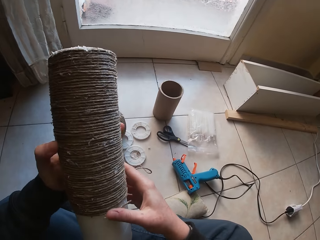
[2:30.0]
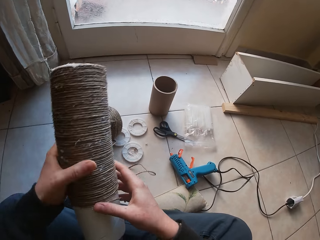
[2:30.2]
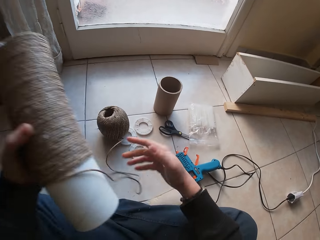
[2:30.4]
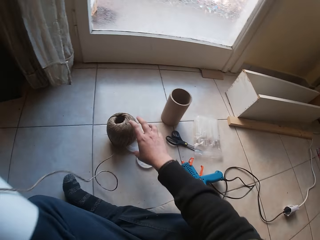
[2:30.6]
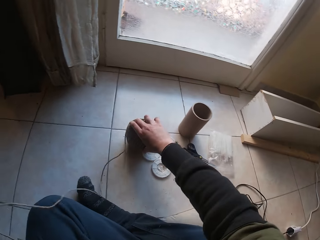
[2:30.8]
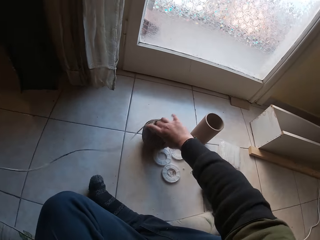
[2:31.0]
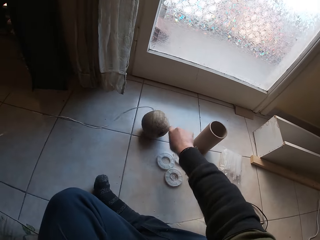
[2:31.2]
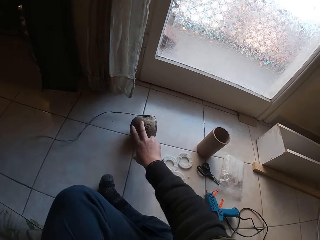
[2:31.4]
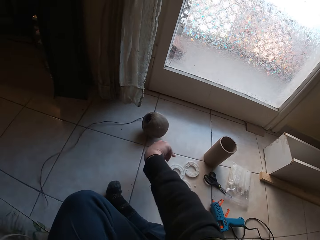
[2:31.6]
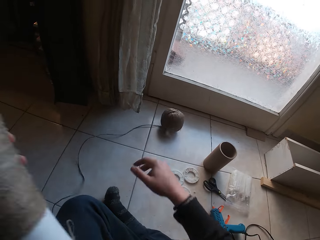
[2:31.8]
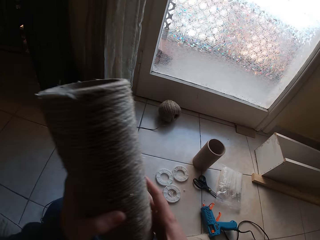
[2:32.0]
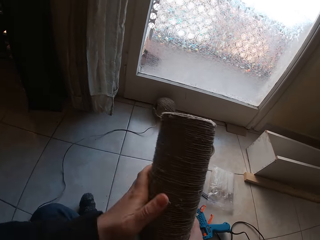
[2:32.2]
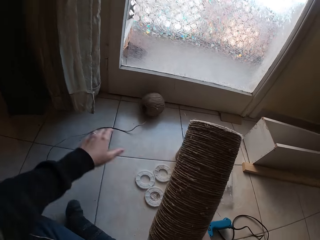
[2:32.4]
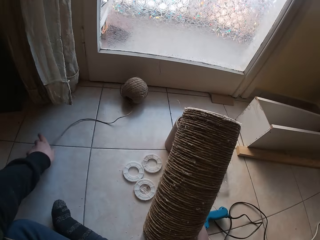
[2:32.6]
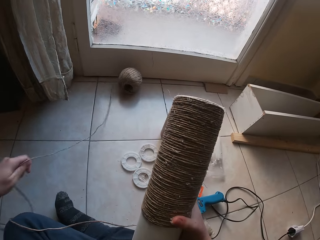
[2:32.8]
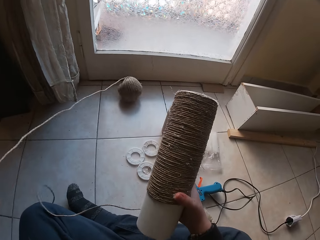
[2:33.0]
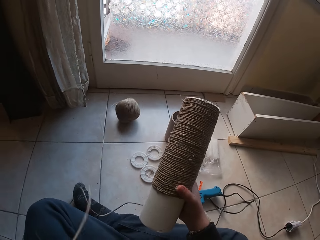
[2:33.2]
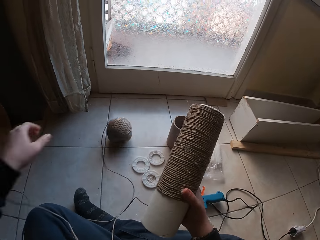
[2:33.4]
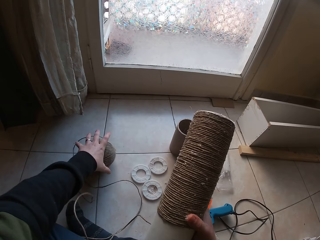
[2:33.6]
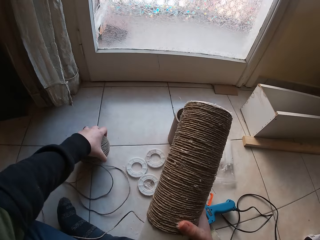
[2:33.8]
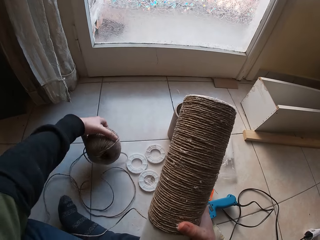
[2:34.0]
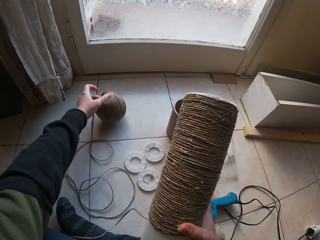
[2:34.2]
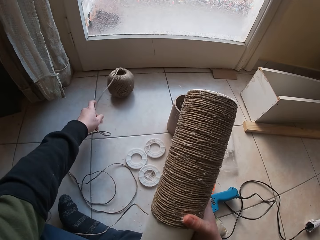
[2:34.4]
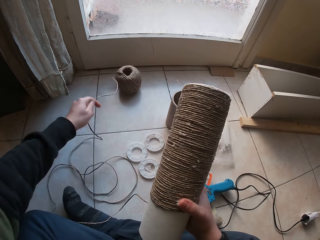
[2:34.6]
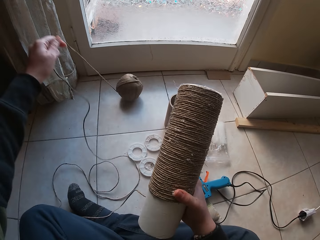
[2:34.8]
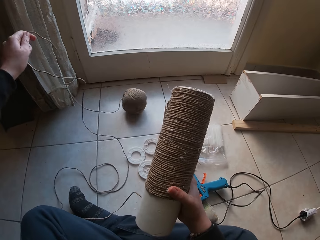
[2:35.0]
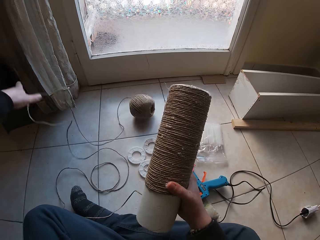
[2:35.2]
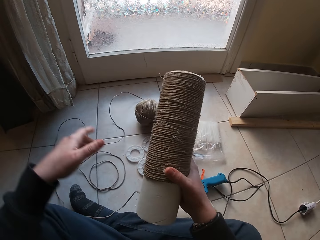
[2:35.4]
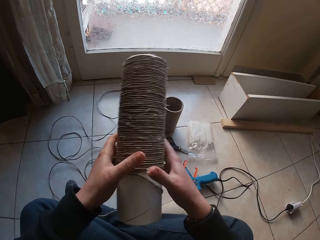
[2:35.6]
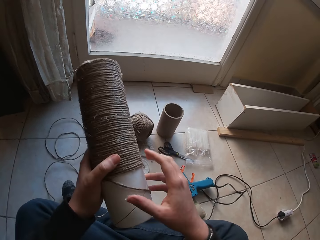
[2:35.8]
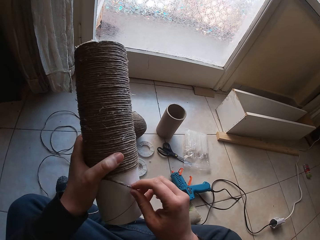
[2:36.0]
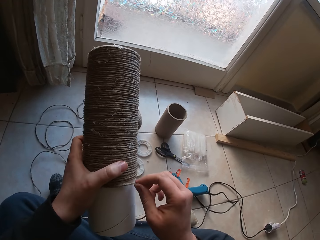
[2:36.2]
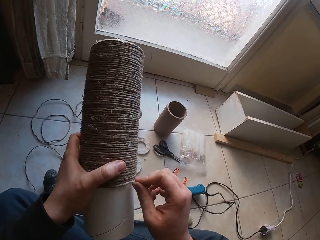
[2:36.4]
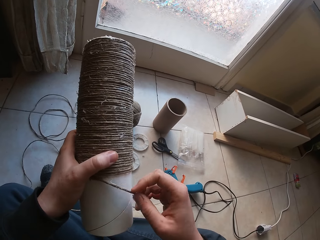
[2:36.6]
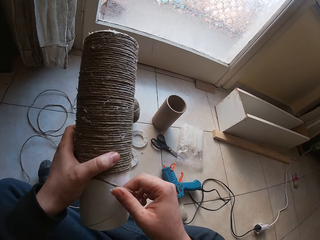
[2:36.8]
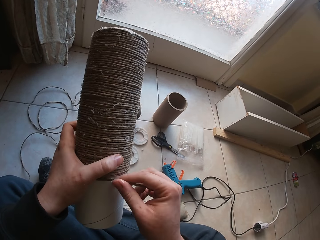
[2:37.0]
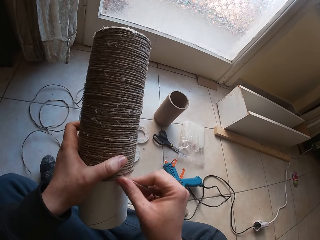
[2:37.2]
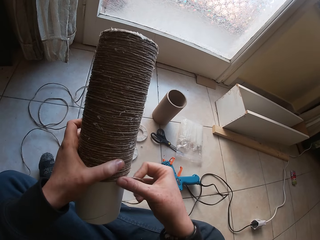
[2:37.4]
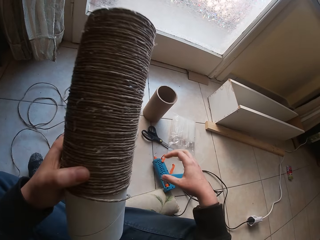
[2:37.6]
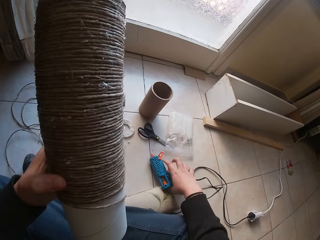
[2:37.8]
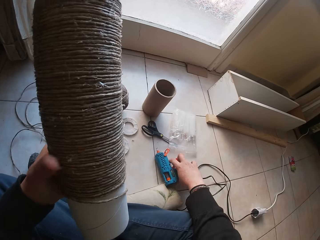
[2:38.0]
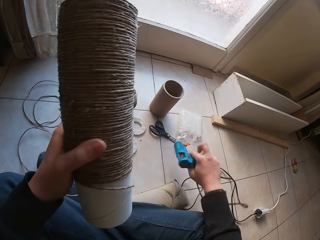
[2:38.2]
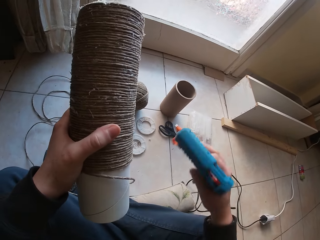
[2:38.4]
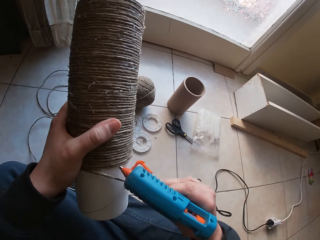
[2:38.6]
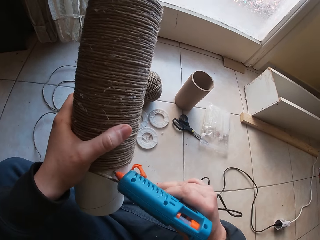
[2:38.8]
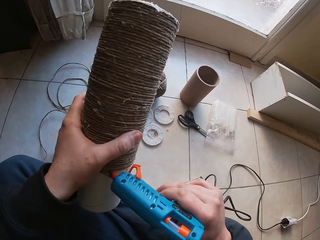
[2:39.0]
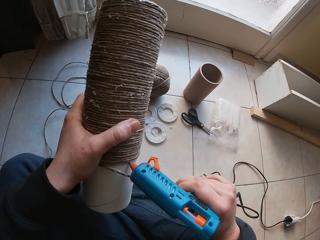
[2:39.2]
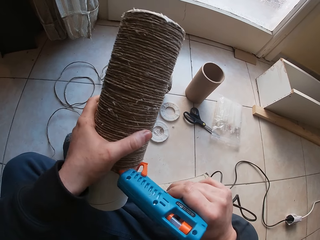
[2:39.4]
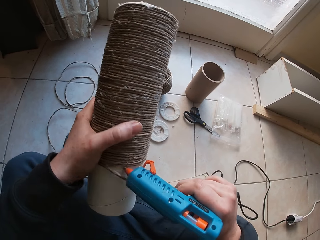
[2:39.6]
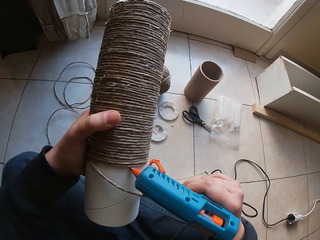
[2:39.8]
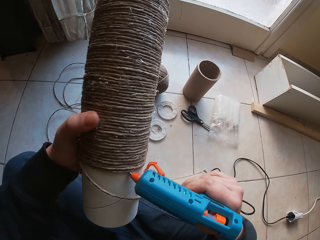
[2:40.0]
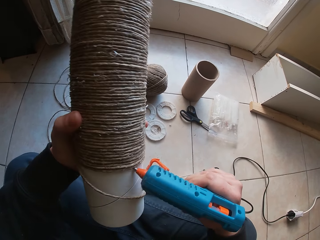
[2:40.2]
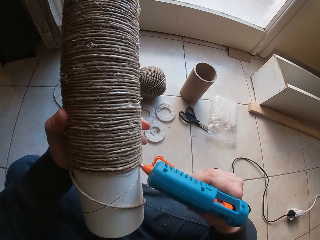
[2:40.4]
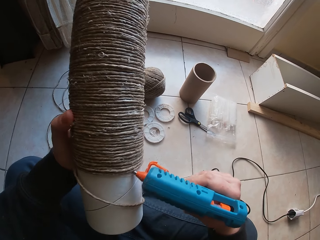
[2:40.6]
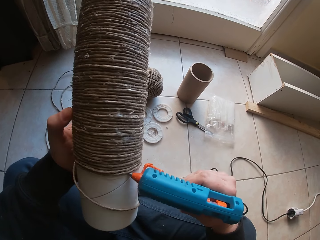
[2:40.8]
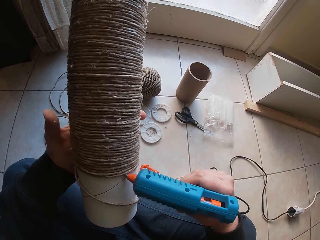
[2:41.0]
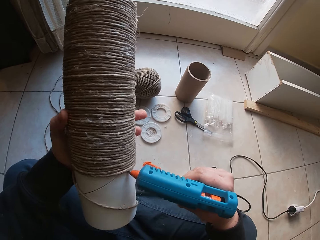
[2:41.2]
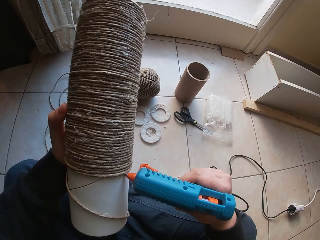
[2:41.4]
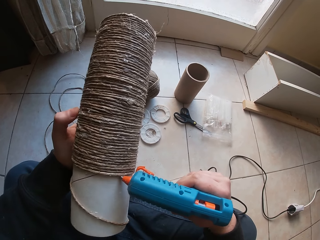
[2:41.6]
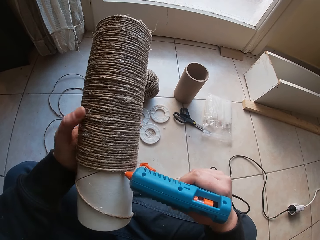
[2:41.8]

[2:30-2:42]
The camera wearer adjusts the yarn on the floor with his right hand. He unfolds the yarn. He adjusts the yarn on the floor with his left hand. He rolls the yarn on the yarn cylinder with his right hand. He picks the glue gun from the floor with his right hand. He applies glue to the yarn cylinder with the glue gun on his right hand.

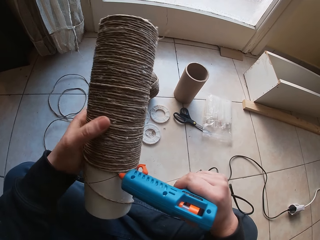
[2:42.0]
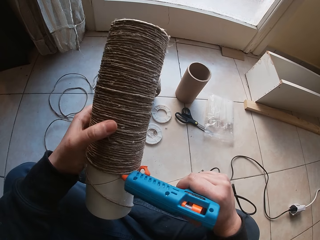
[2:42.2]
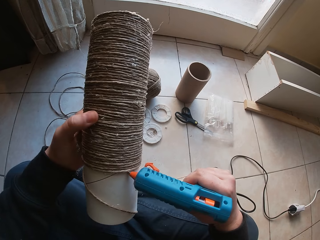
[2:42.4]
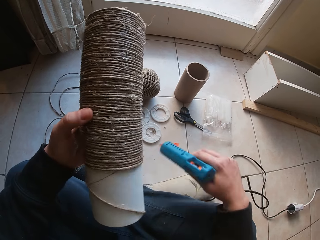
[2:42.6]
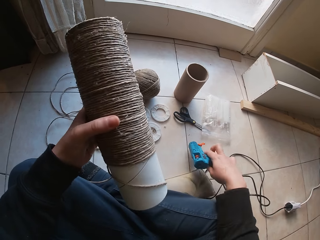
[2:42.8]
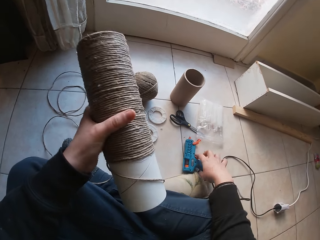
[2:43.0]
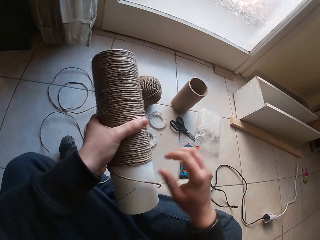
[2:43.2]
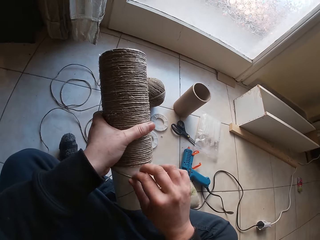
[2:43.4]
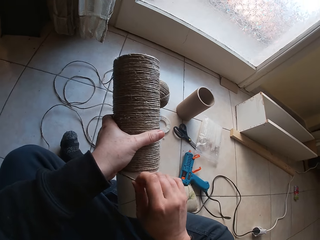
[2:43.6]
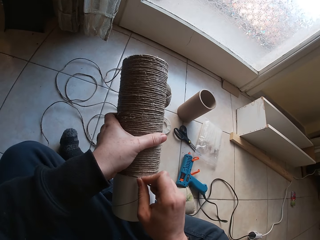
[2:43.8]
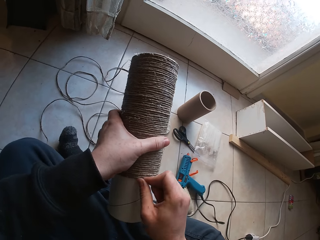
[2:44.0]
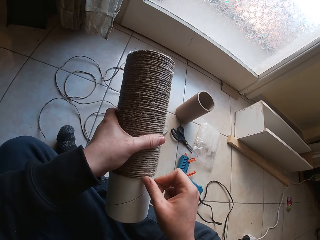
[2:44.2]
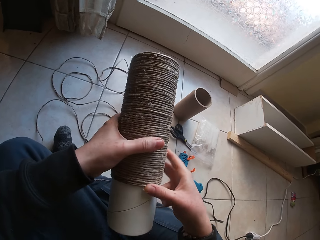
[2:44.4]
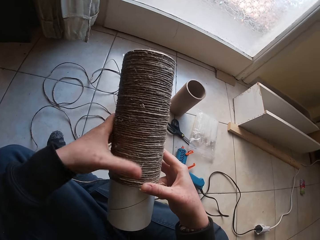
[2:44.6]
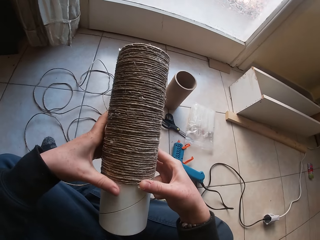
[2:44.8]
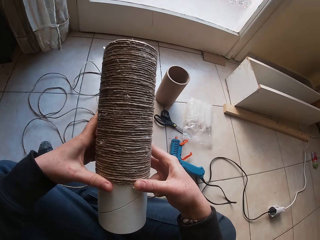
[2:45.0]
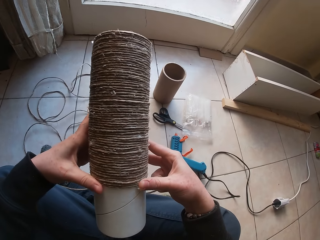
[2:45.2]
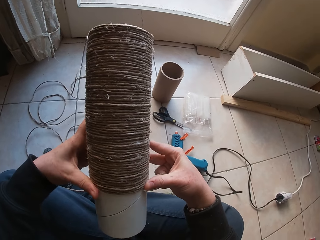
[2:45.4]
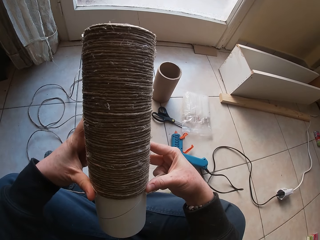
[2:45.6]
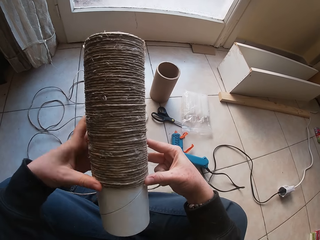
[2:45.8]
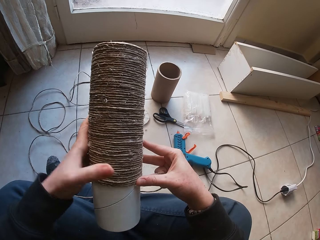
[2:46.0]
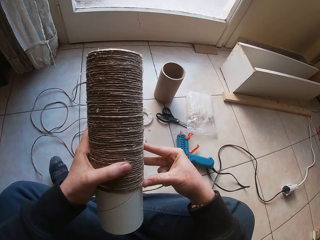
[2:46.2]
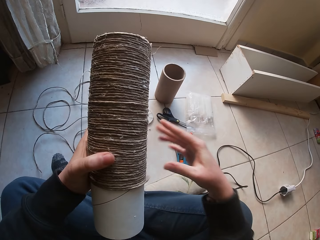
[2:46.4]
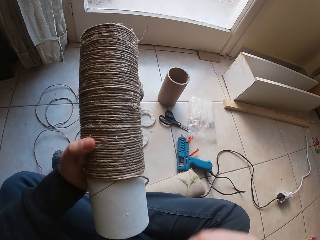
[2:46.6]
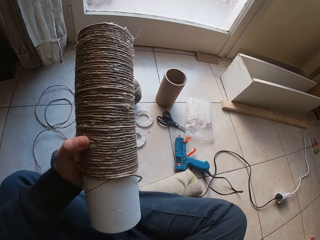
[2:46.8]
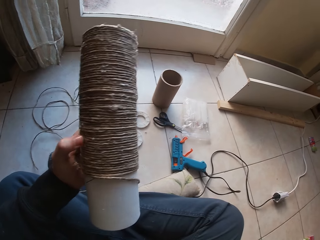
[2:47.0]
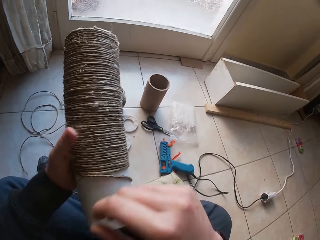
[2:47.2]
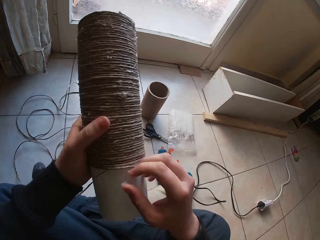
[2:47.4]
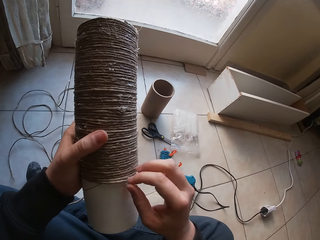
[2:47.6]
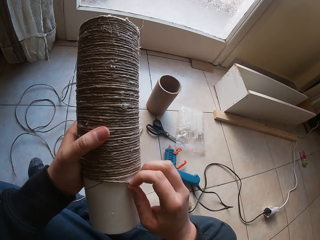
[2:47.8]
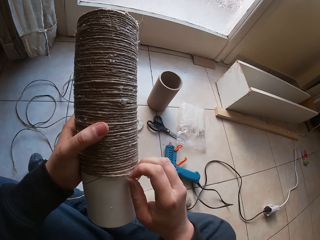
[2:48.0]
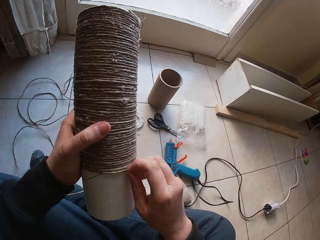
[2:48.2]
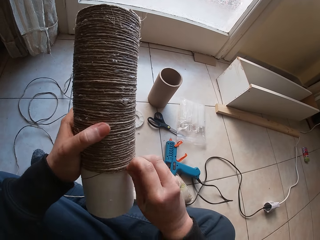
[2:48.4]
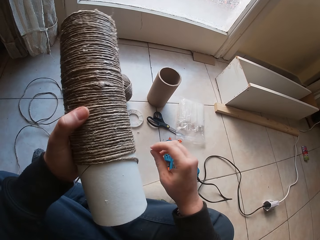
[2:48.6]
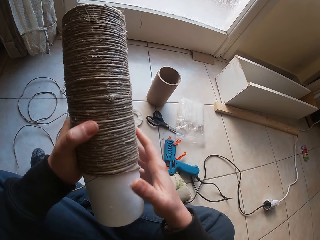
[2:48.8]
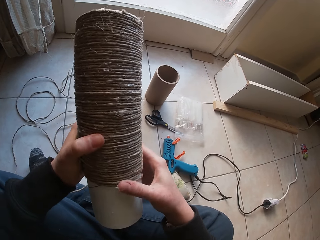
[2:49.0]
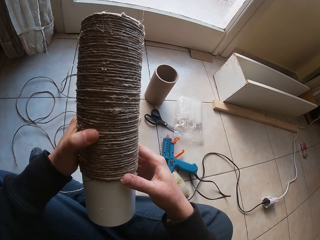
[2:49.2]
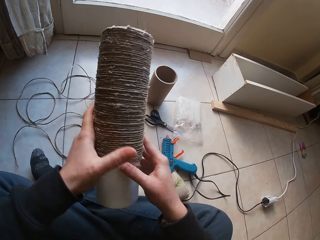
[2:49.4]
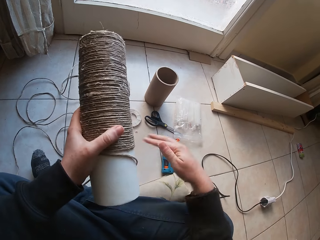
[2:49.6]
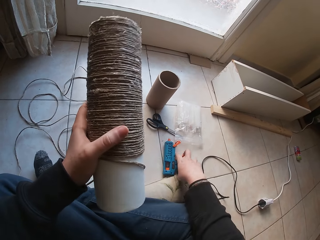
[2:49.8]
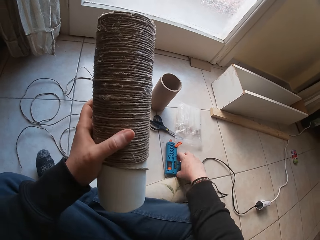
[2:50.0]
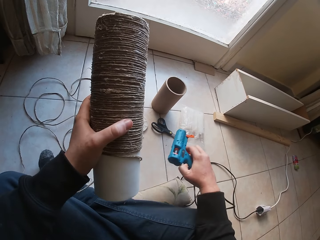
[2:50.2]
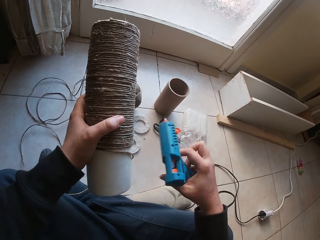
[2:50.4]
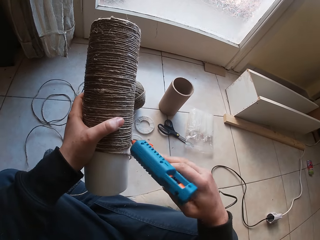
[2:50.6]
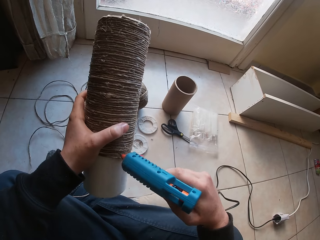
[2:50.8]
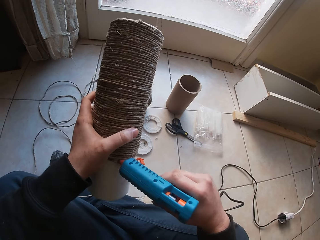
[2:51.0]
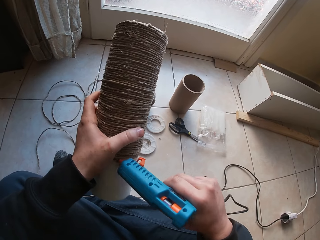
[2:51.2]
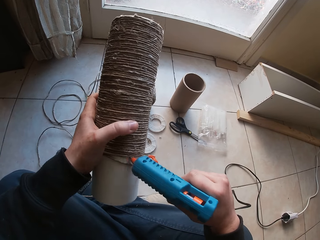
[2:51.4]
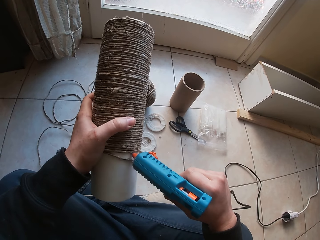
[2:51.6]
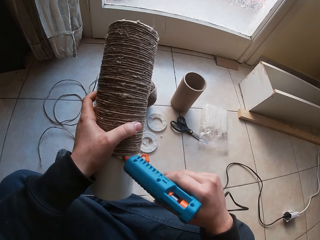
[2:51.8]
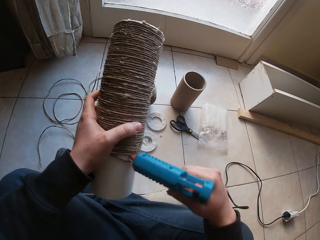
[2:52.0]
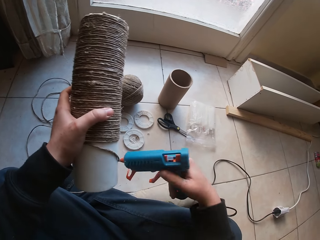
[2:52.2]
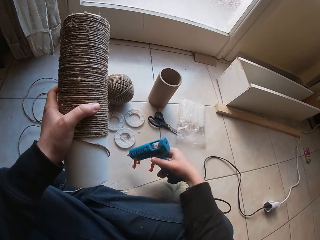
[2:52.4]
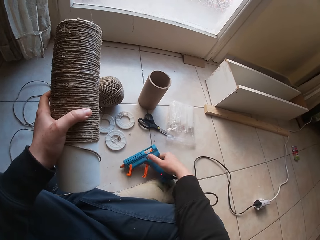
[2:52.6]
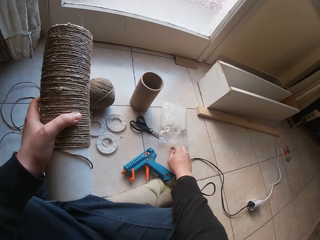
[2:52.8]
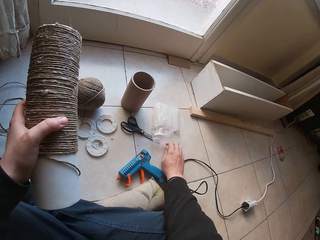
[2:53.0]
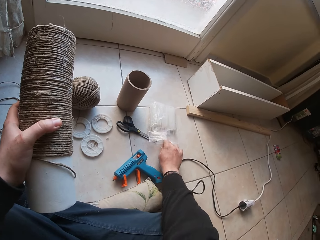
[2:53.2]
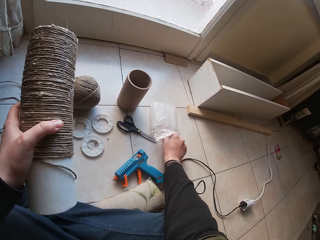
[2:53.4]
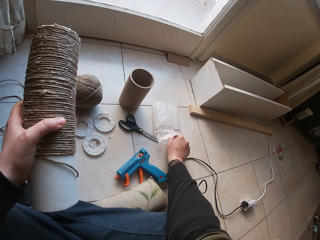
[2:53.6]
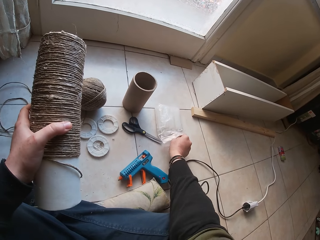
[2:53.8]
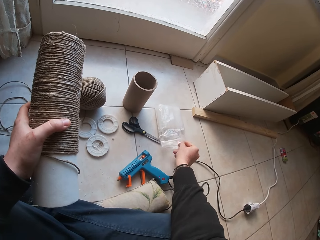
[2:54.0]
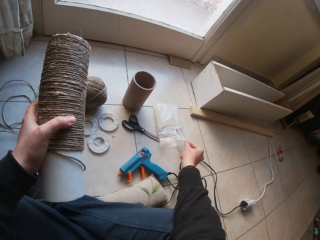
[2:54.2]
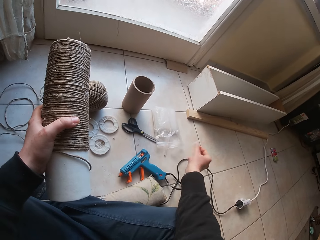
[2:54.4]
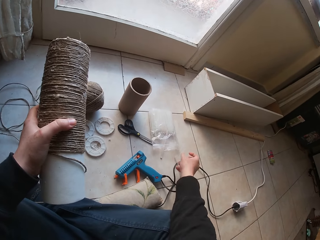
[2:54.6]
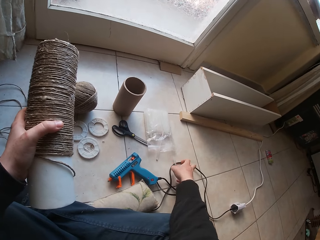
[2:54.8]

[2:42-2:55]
The camera wearer drops the glue gun on the floor with his right hand. He rolls the yarn on the yarn cylinder with his right hand. He picks the glue gun from the floor with his right hand. He applies glue to the yarn cylinder with the glue gun on his right hand. He drops the glue gun on the floor with his right hand. He picks a plastic hose from a pack with his right hand.
